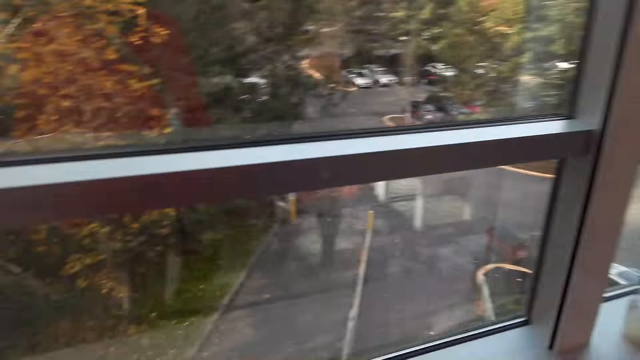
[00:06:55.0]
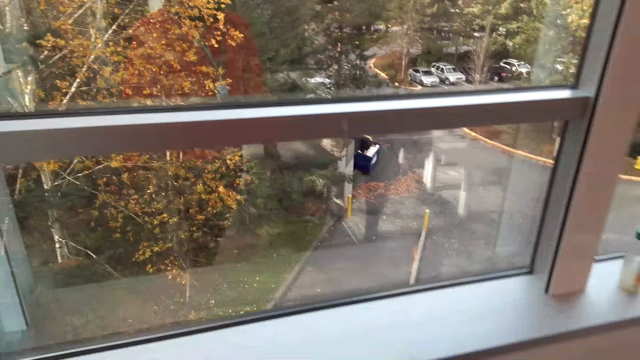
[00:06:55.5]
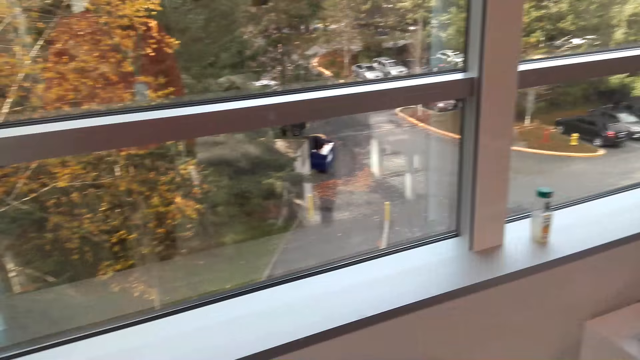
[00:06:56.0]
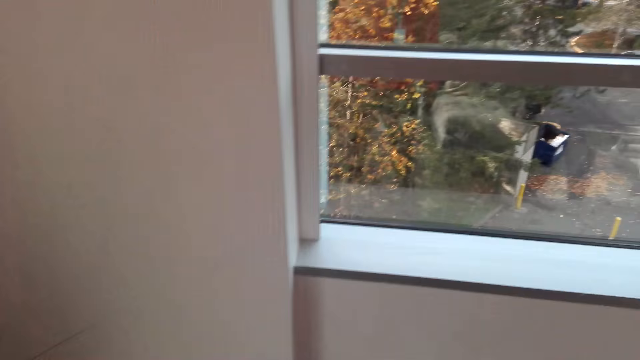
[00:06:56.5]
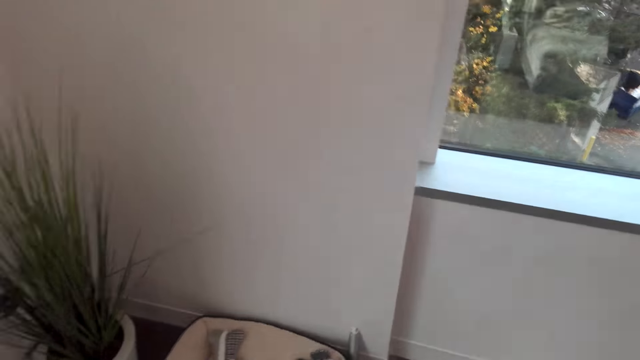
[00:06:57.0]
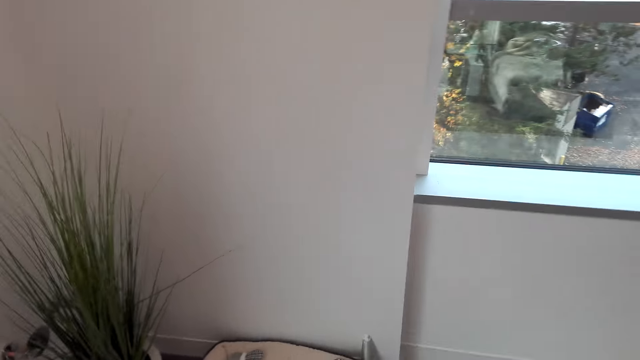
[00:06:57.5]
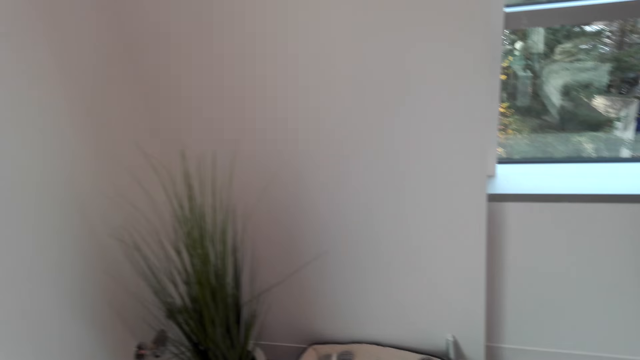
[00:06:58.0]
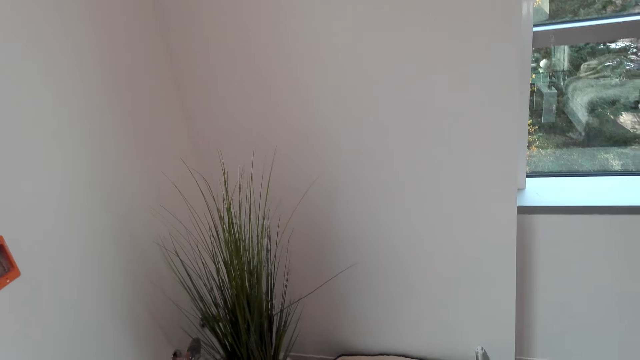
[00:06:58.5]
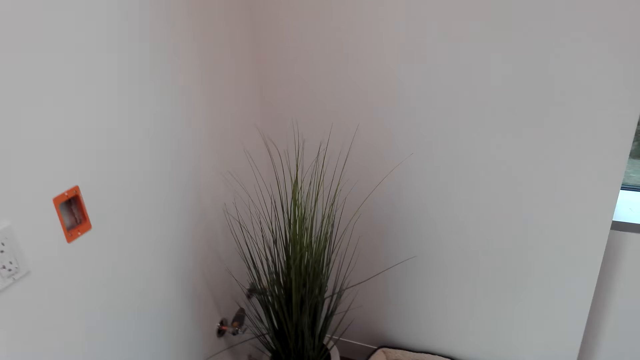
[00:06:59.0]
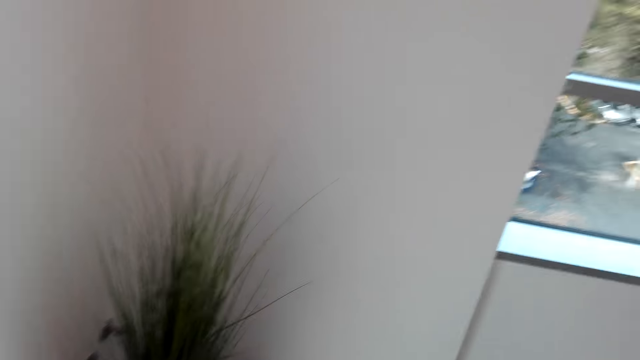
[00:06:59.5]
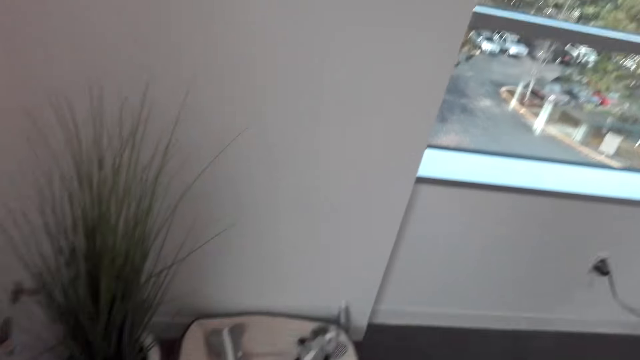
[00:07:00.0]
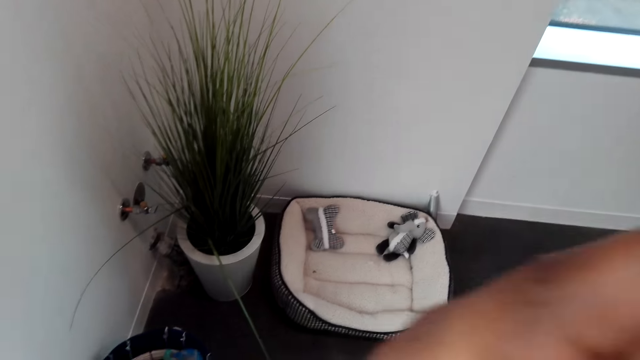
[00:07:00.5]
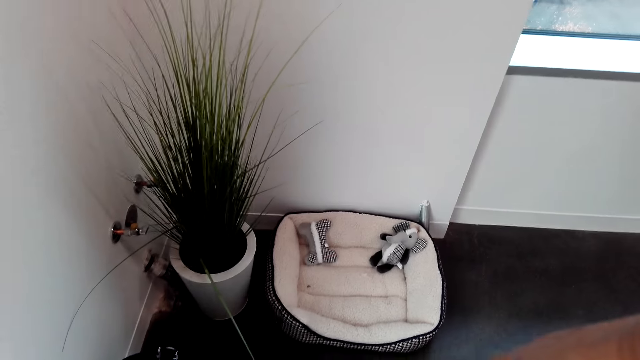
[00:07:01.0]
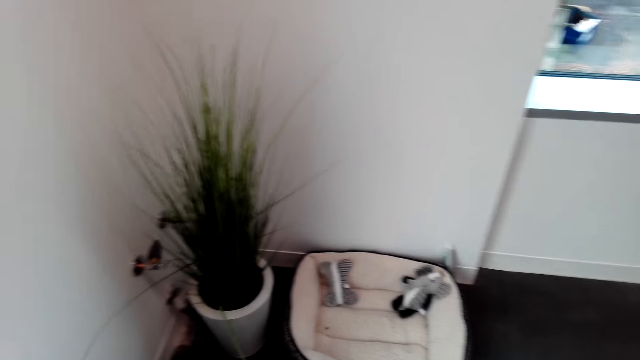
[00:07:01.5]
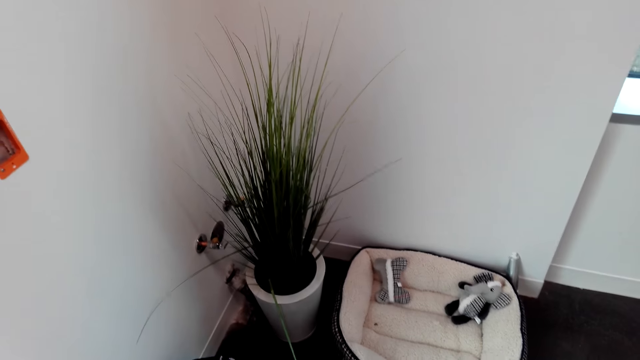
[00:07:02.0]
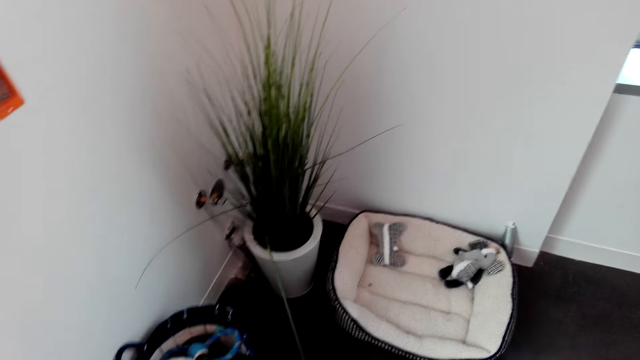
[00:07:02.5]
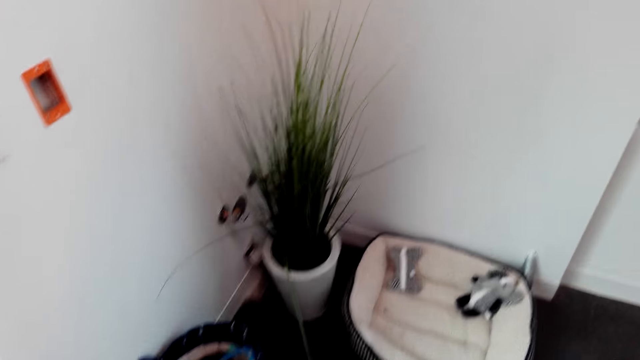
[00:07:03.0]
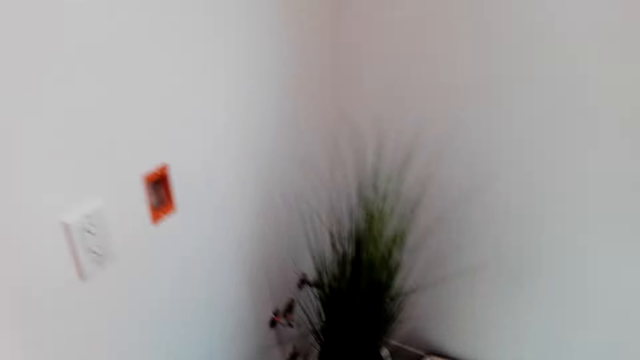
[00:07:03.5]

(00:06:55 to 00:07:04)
The camera wearer dialogues with a woman.

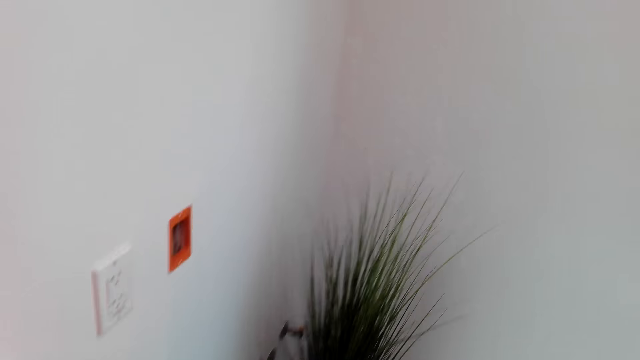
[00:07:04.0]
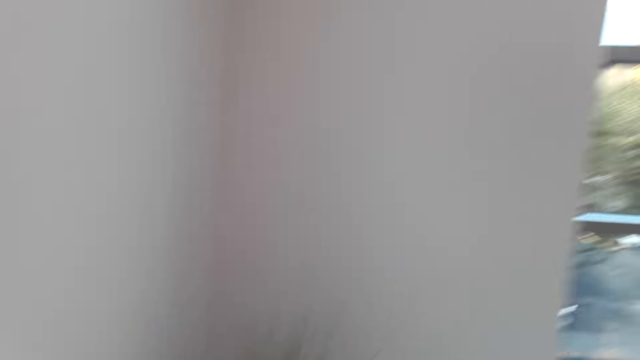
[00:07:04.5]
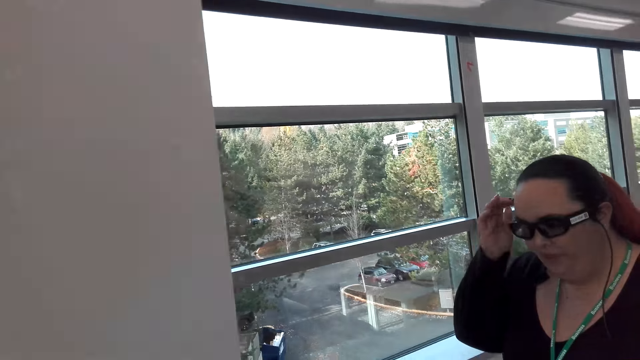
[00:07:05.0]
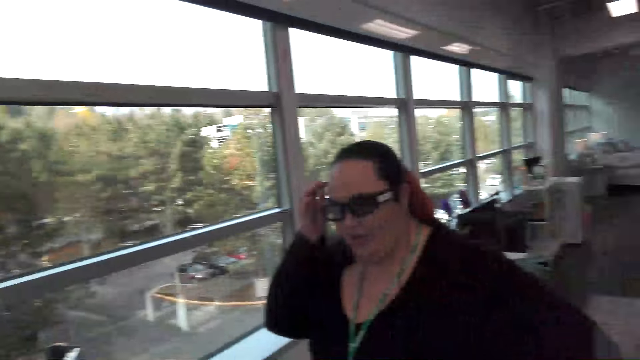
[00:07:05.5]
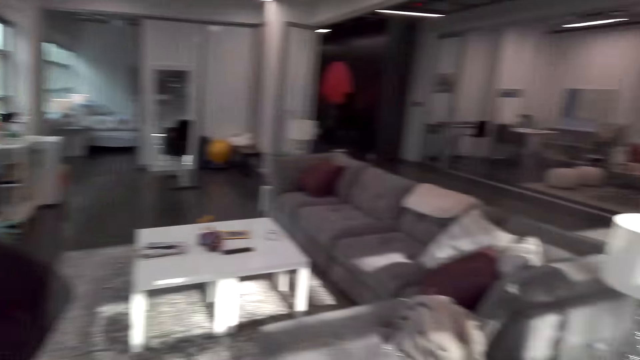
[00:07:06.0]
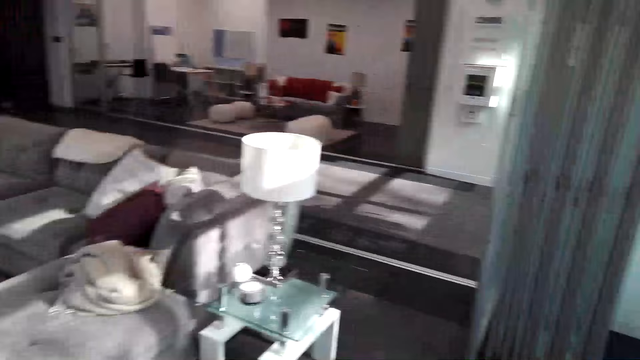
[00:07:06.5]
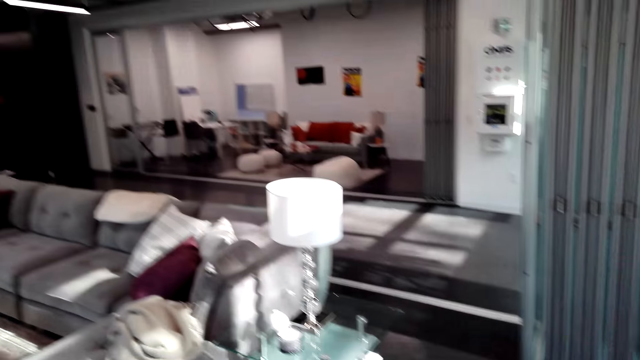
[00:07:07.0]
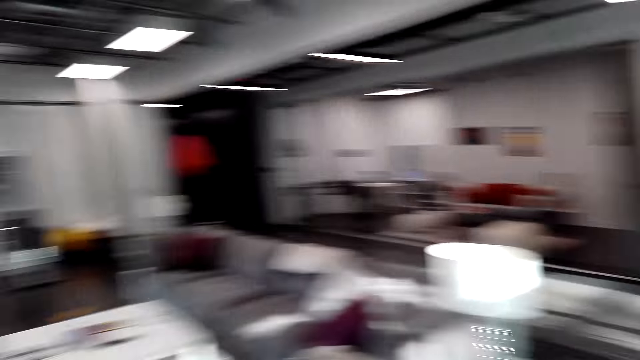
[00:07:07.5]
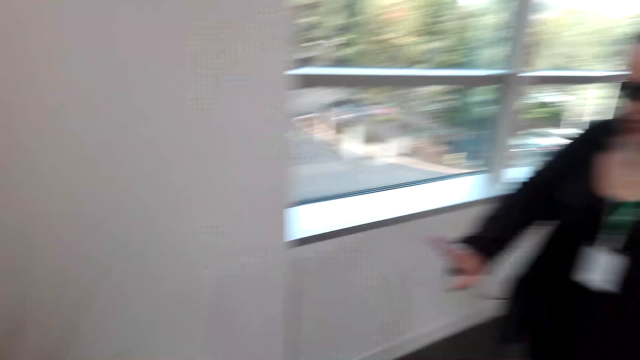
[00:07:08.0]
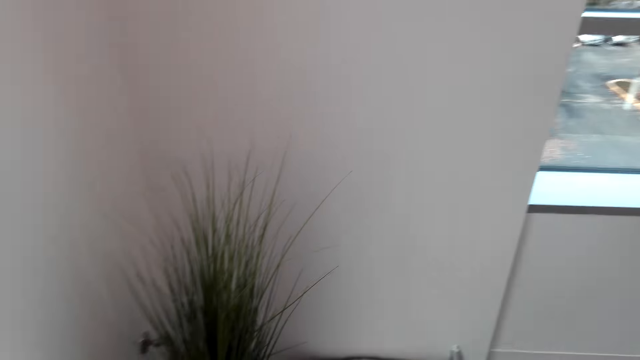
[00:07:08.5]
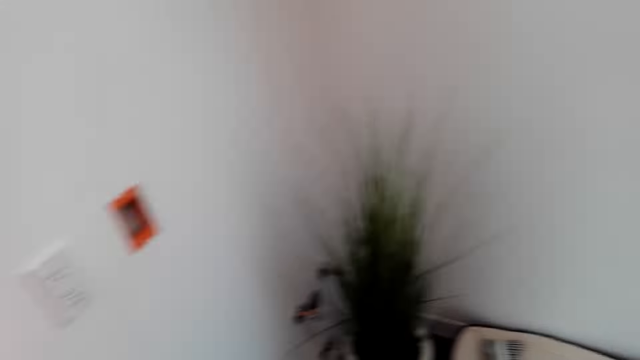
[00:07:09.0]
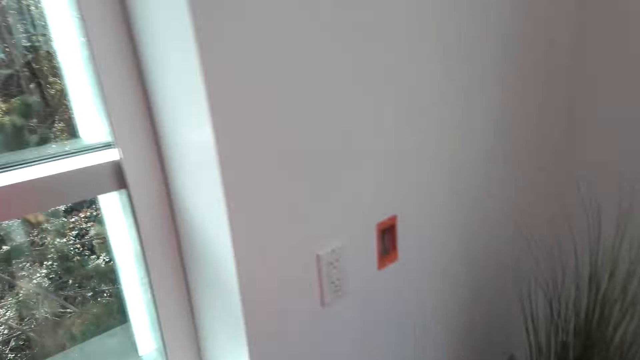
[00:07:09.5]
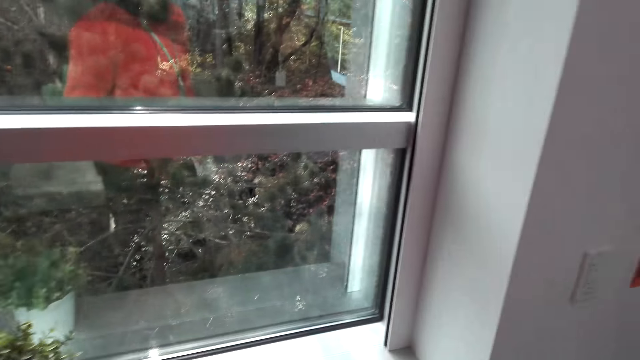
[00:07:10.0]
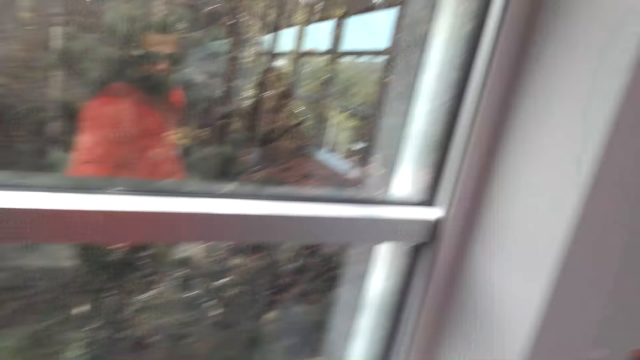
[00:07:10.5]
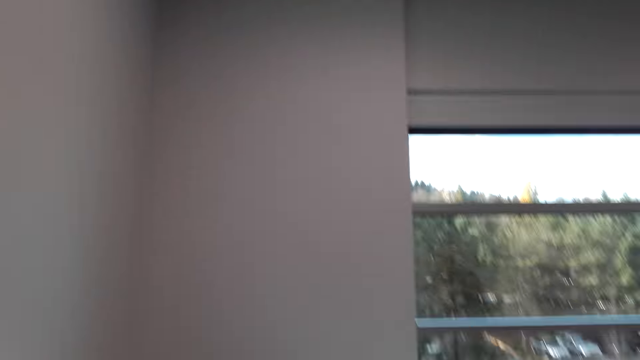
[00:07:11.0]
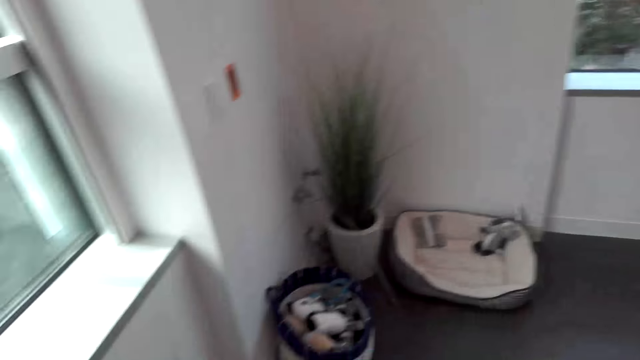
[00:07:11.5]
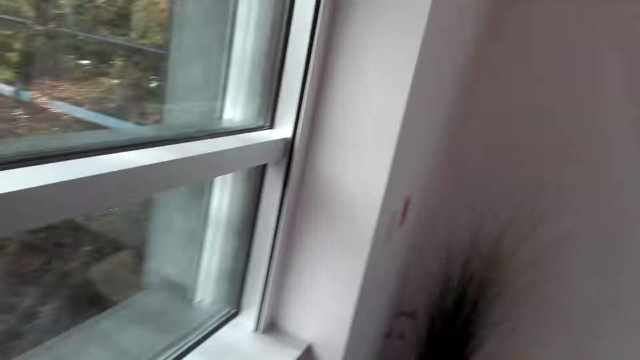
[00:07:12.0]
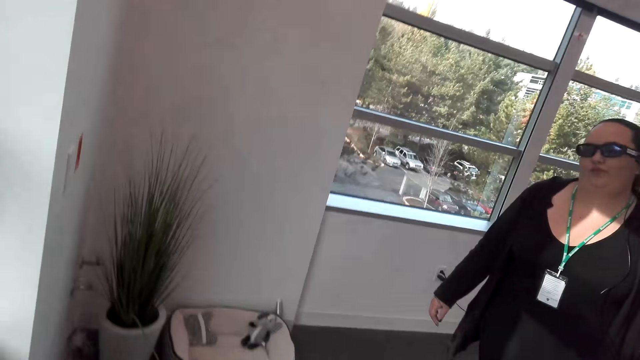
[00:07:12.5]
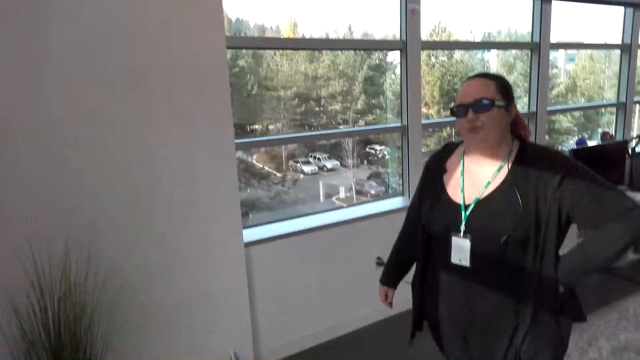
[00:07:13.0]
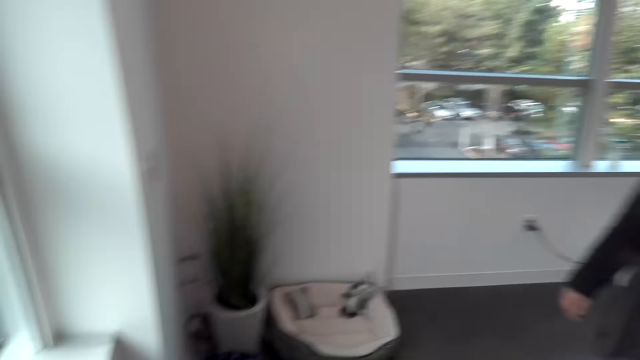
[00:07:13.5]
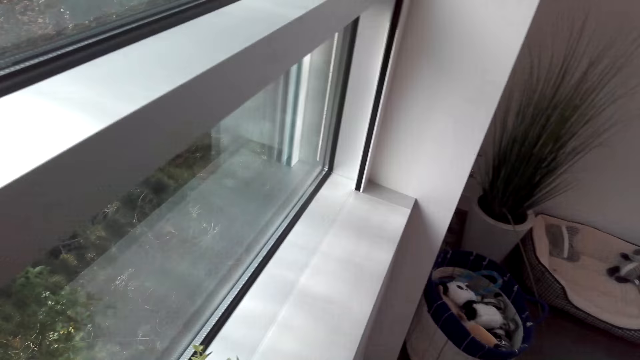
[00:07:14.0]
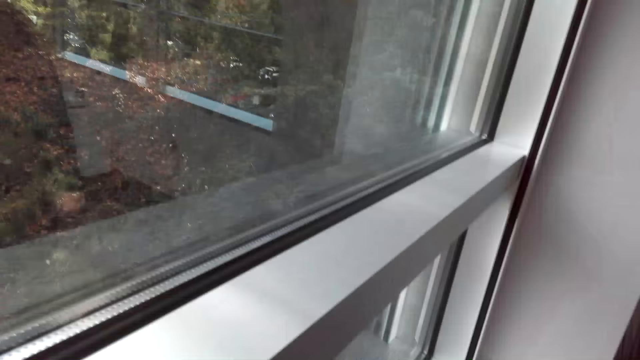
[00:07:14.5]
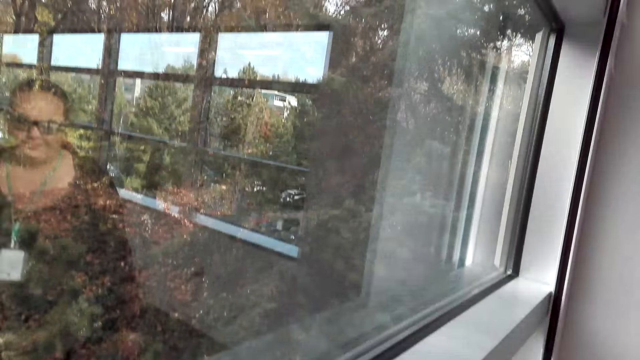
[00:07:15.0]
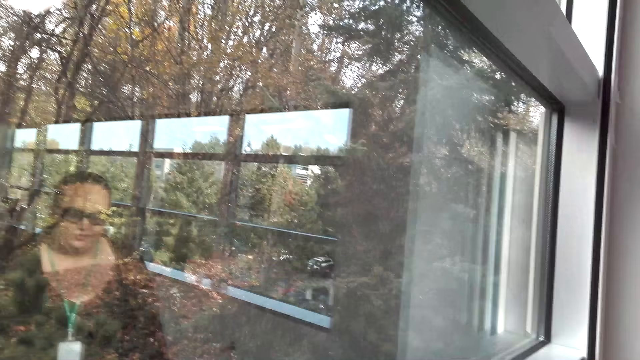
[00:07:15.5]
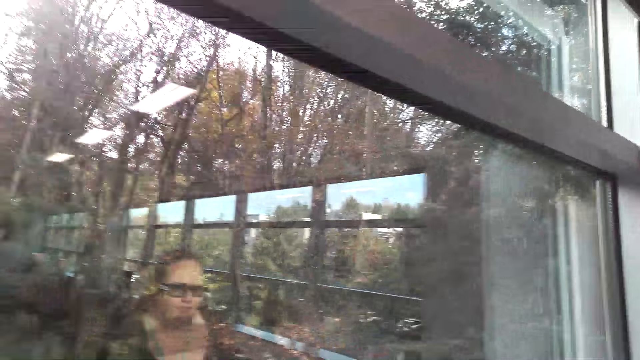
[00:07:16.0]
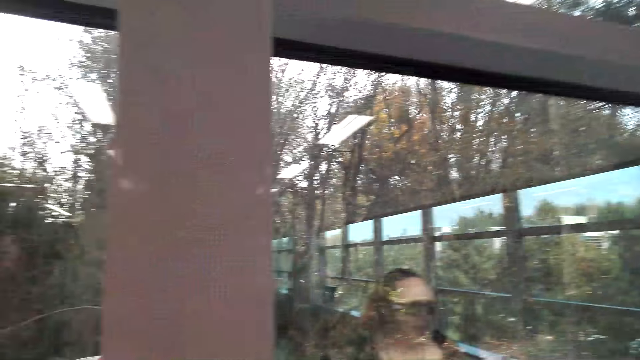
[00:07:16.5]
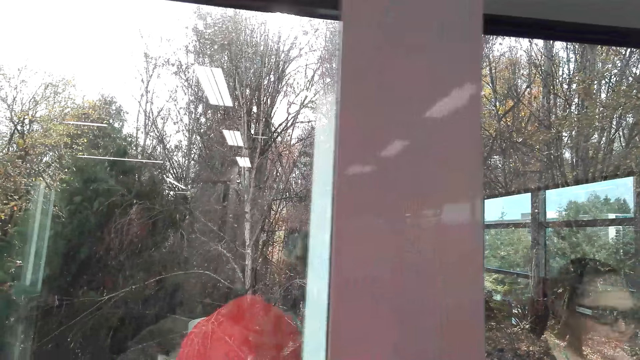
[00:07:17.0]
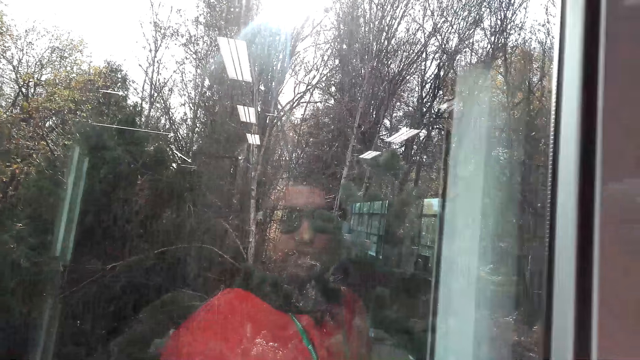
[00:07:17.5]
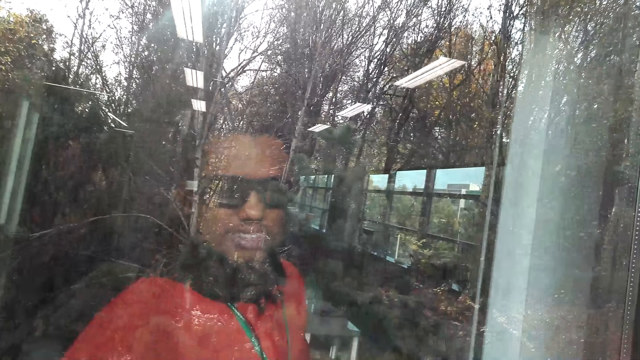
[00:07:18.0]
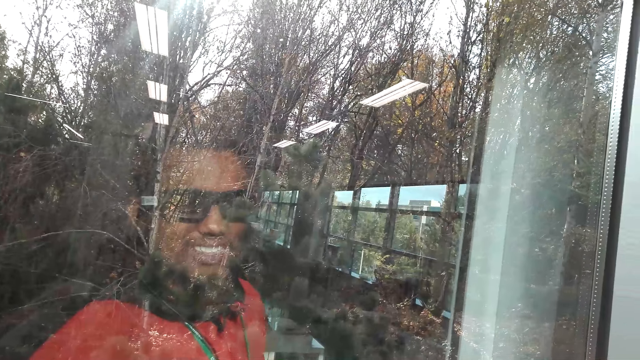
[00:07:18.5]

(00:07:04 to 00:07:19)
The camera wearer looks around. They dialogue with a woman. The woman stands. The camera wearer looks around.
